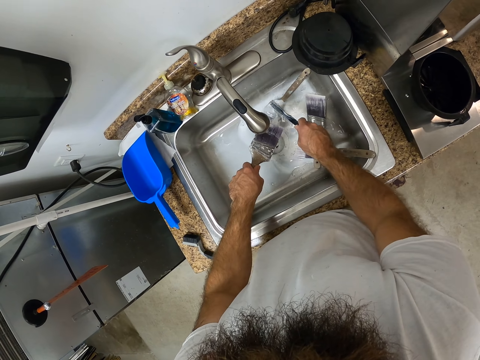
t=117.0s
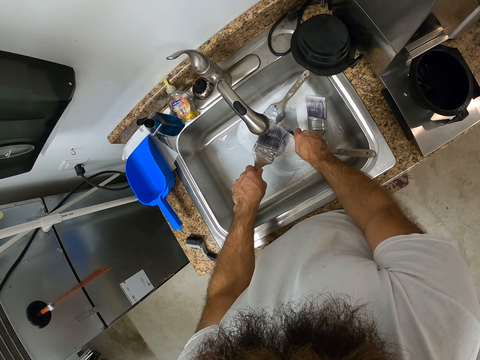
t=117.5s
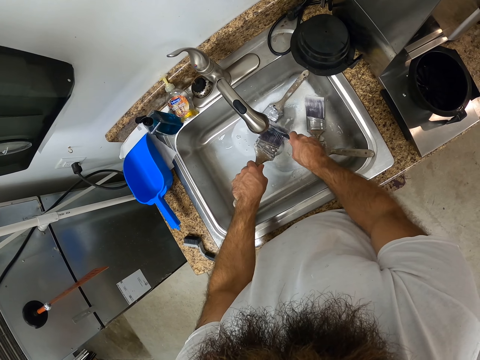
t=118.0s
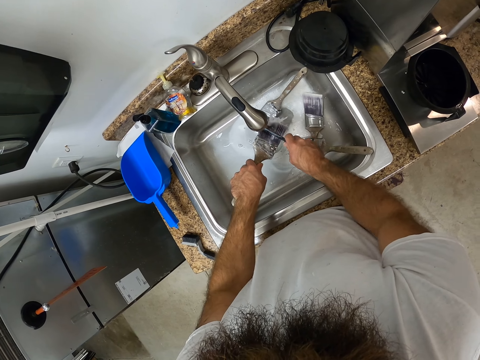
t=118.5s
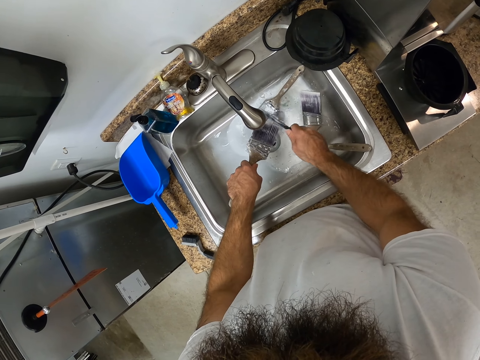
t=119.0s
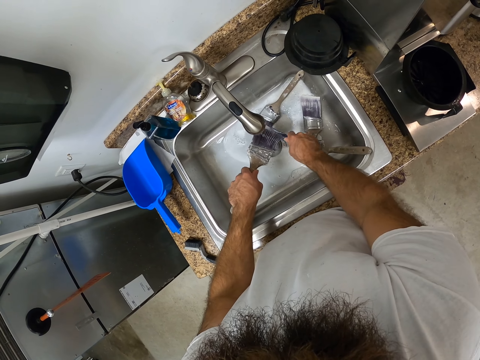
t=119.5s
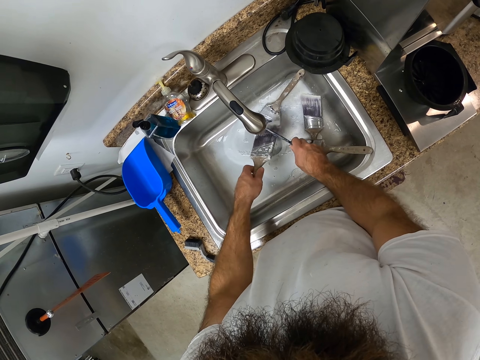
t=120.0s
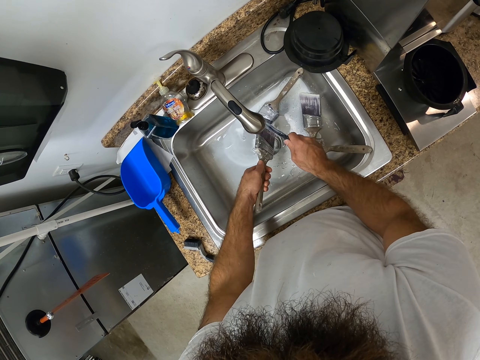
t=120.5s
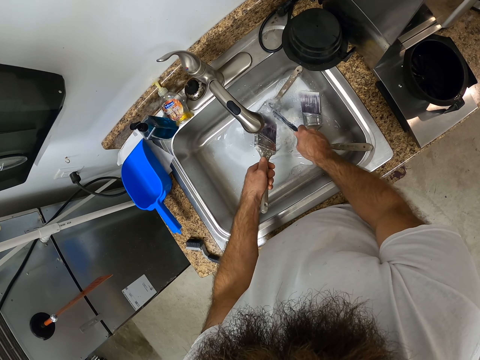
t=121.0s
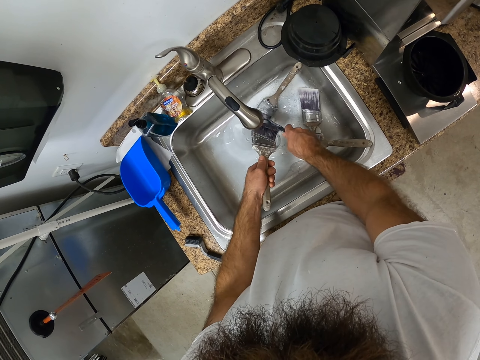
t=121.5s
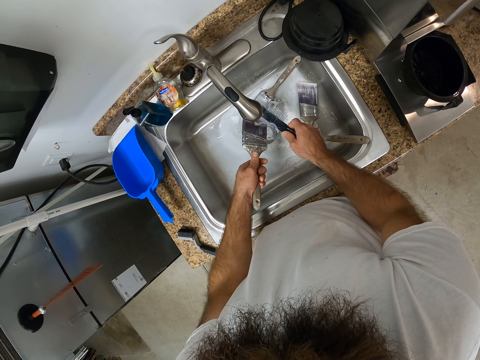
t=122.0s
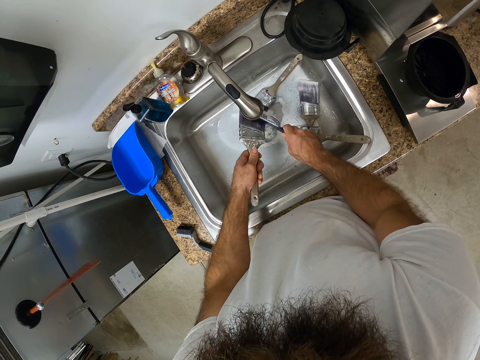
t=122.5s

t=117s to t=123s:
The camera wearer combs the paint brush under the kitchen tap with the comb in his right hand. He cleans the paint brush with the club.

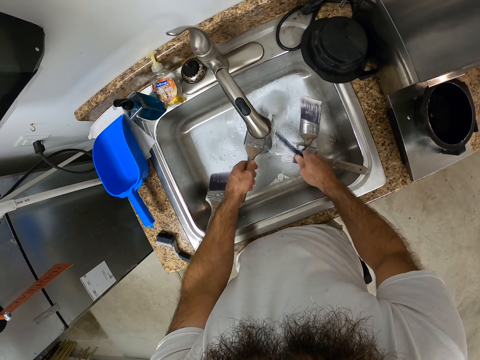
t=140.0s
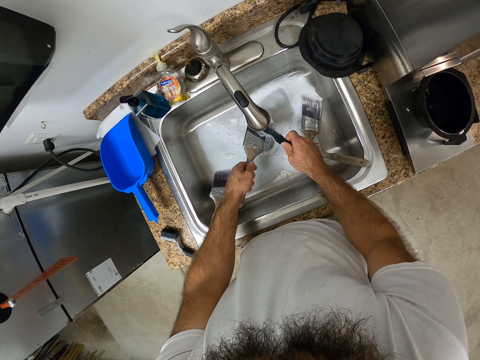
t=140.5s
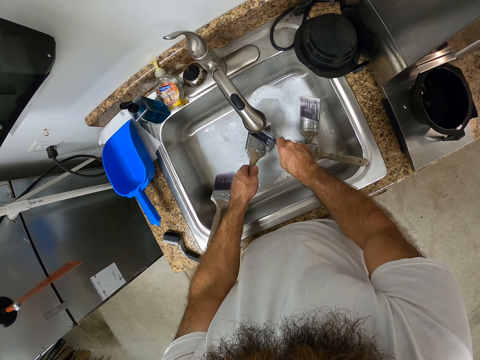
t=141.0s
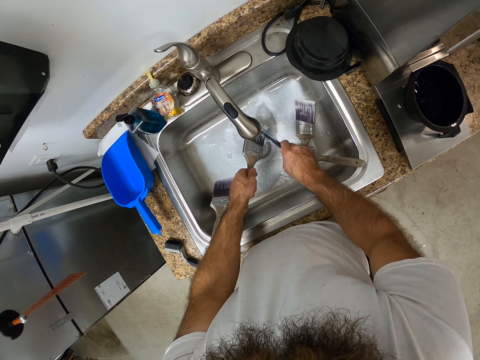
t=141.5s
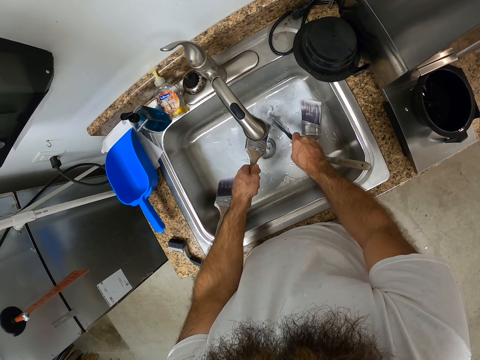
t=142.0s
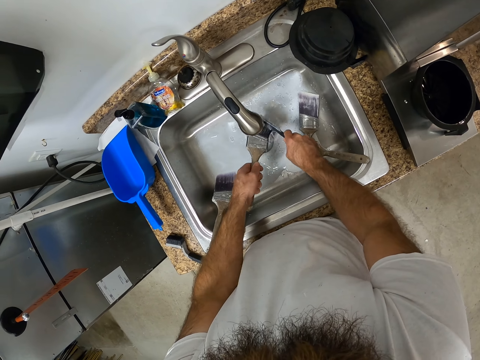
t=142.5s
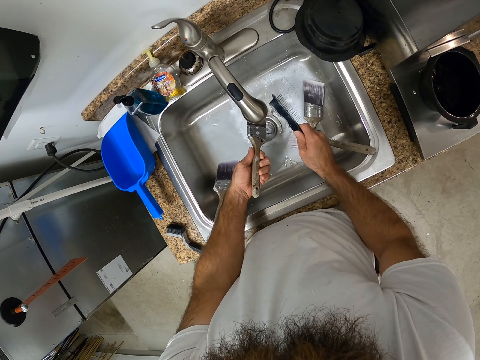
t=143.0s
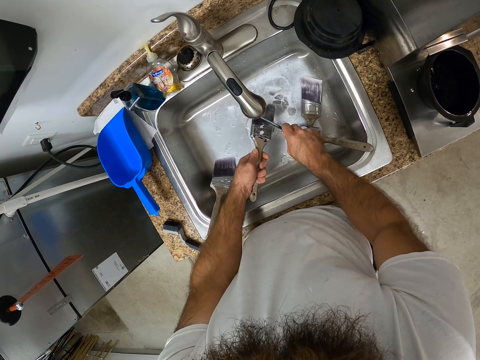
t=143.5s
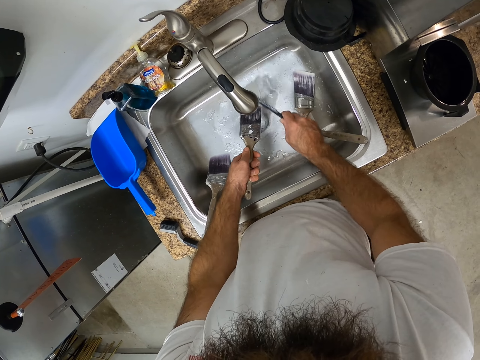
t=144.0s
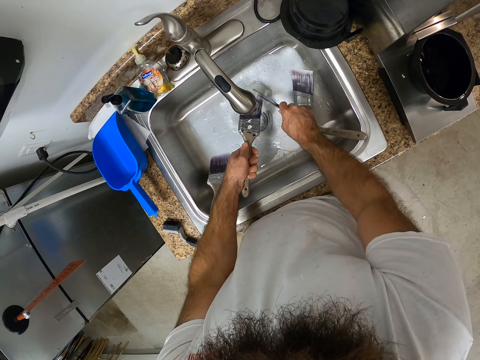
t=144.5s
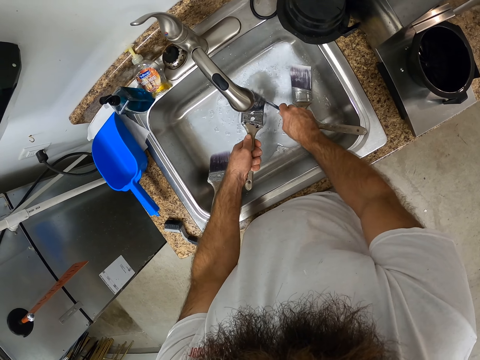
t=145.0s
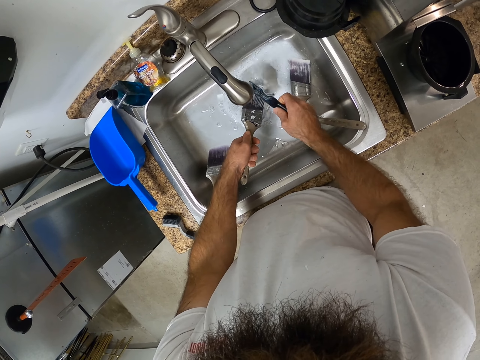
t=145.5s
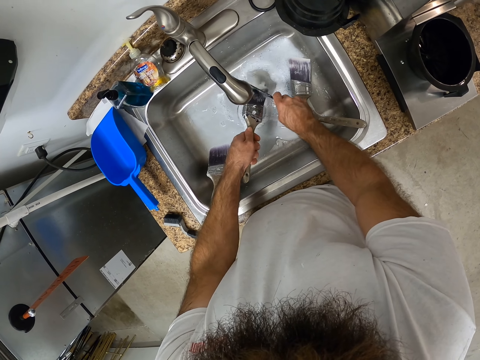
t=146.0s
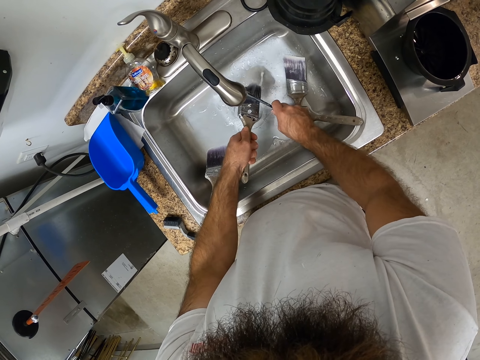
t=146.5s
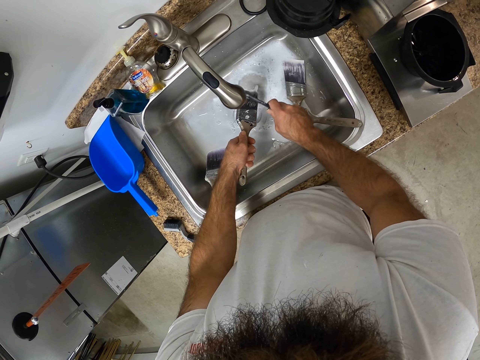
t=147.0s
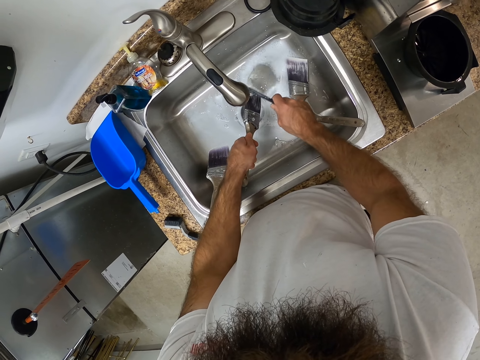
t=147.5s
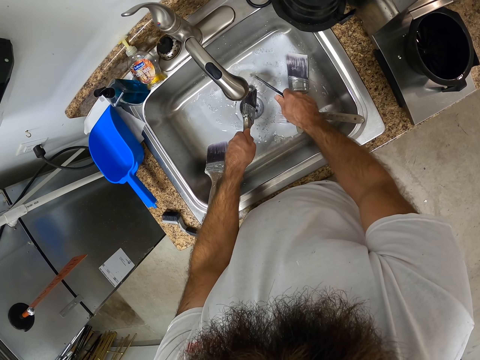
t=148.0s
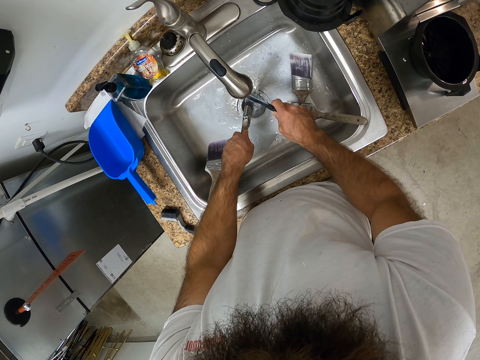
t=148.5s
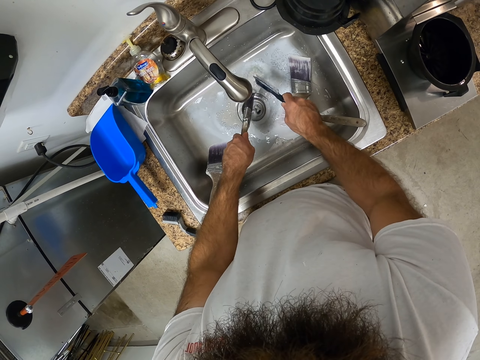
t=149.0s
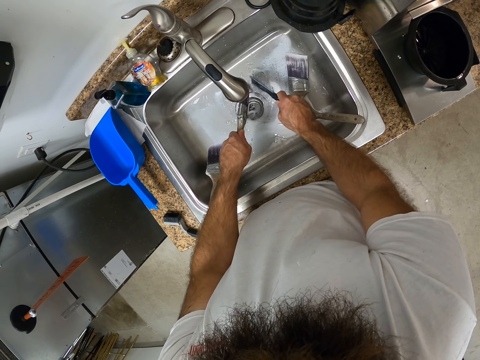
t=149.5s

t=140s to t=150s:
The camera wearer picks the comb in the sink with his right hand. He combs the paint brush under the kitchen tap with the comb in his right hand. He combs the toe.

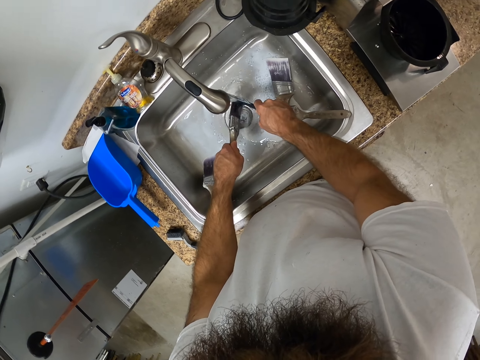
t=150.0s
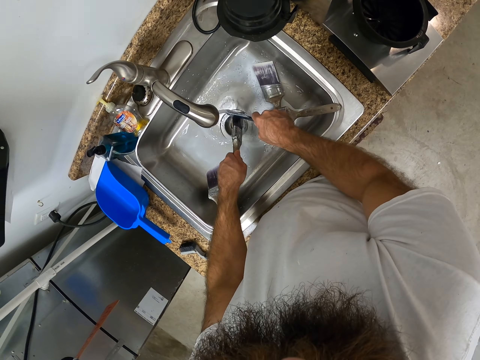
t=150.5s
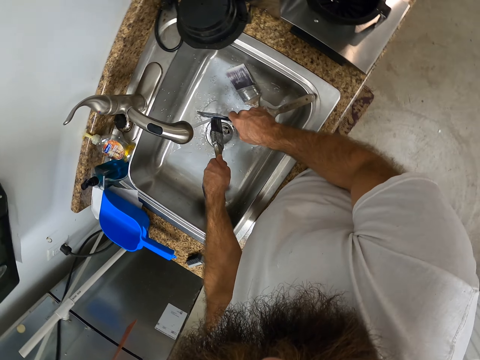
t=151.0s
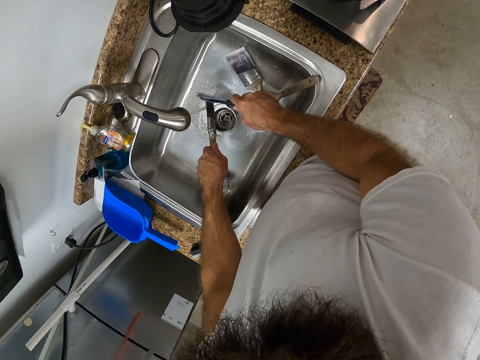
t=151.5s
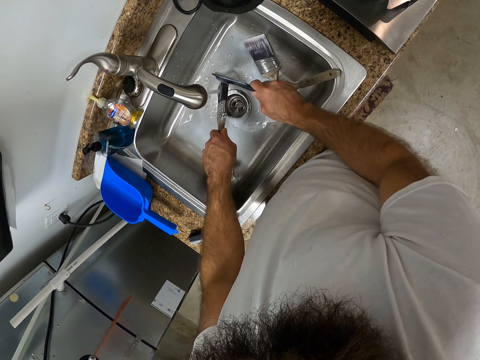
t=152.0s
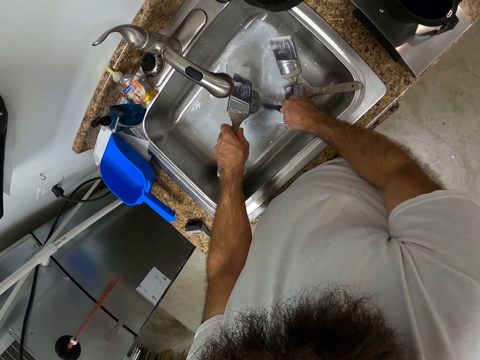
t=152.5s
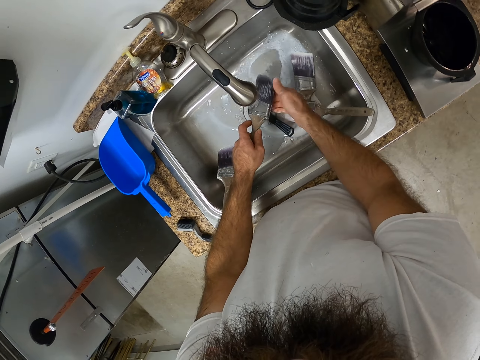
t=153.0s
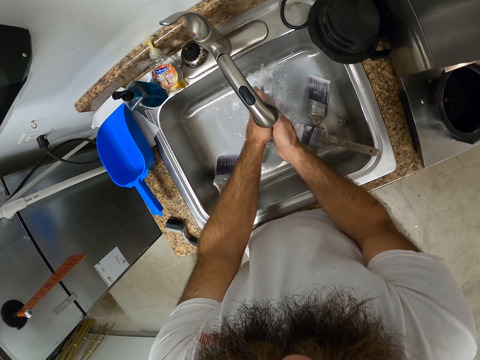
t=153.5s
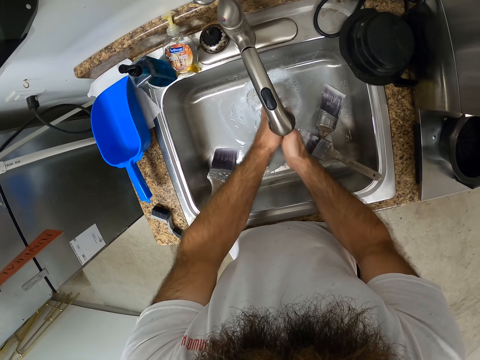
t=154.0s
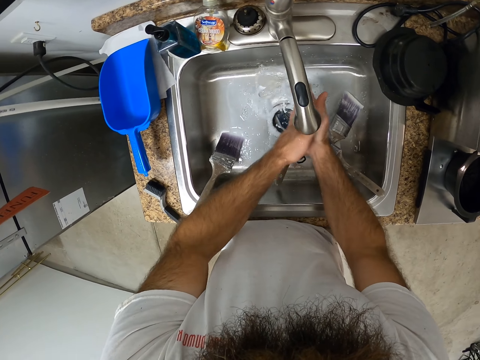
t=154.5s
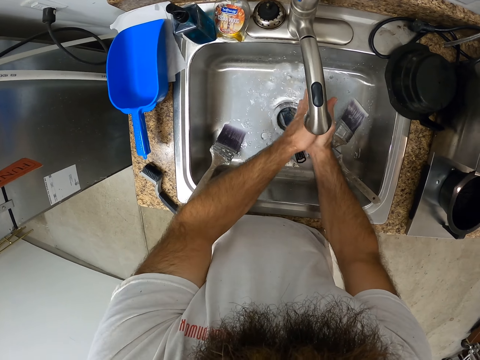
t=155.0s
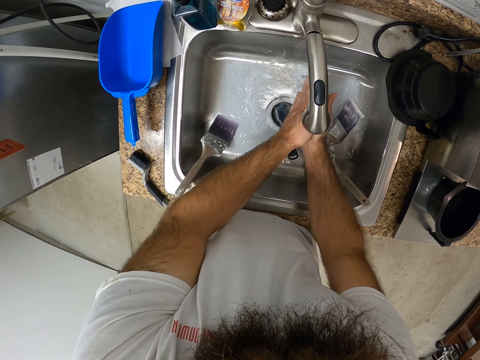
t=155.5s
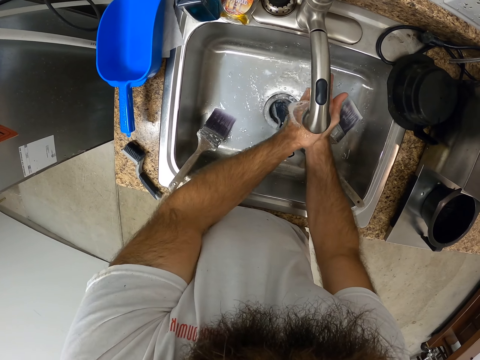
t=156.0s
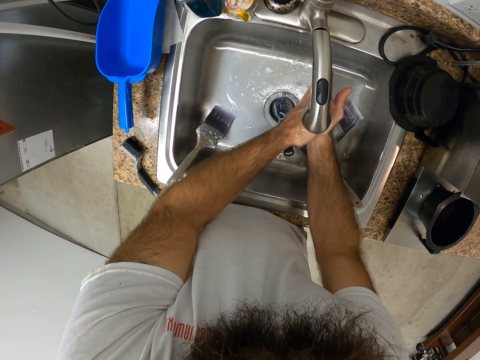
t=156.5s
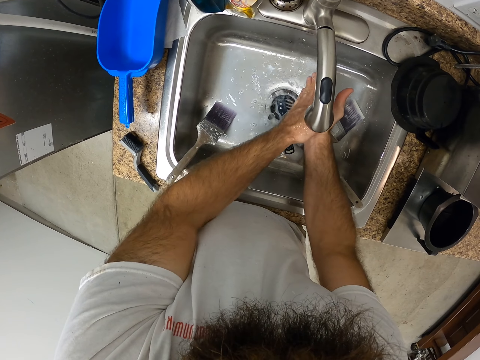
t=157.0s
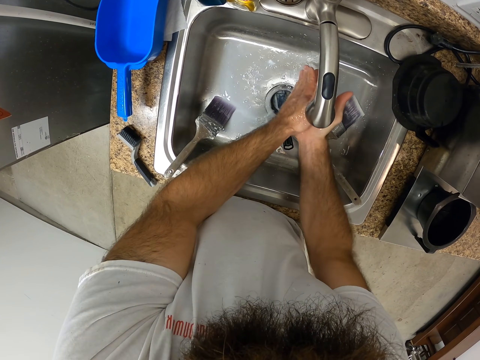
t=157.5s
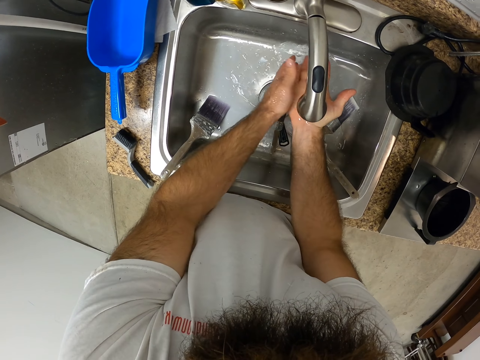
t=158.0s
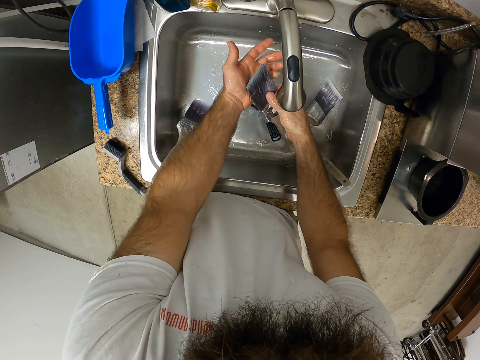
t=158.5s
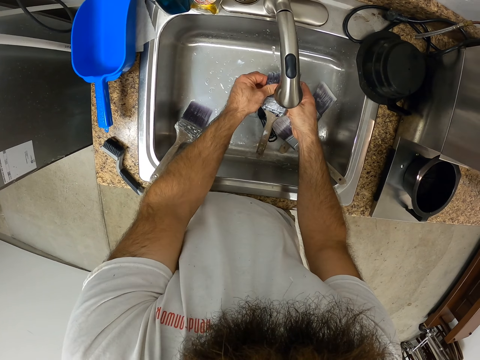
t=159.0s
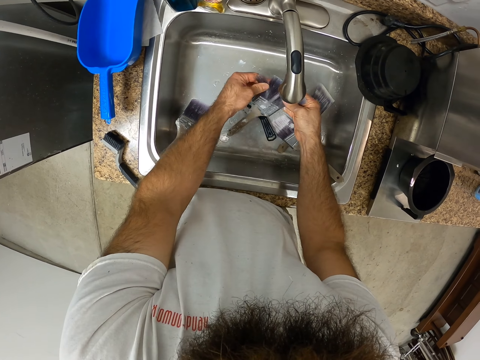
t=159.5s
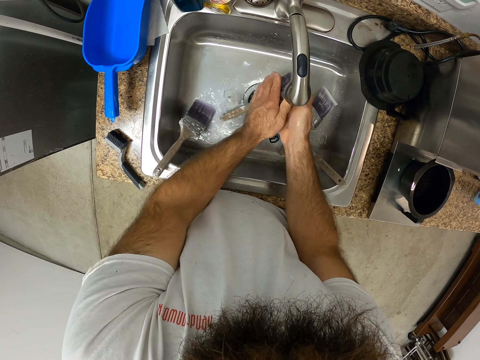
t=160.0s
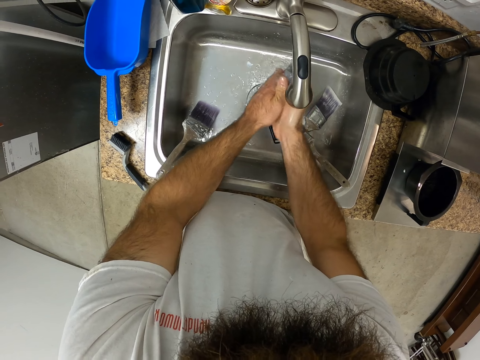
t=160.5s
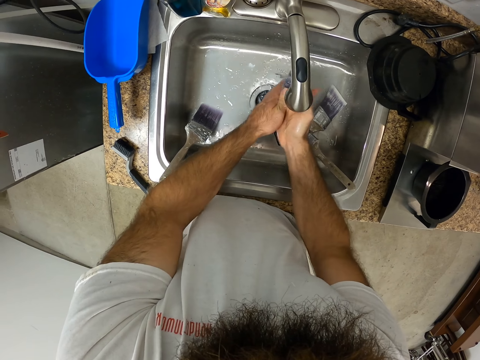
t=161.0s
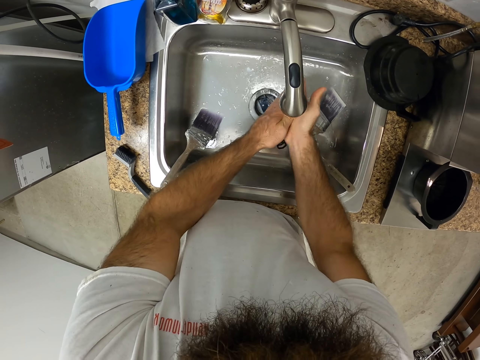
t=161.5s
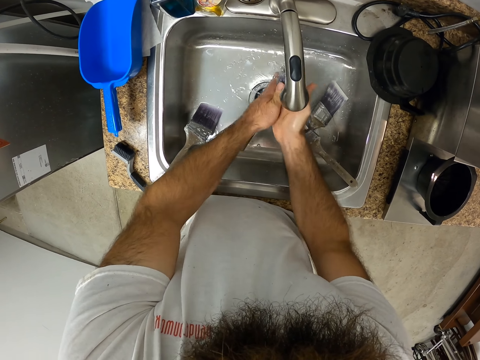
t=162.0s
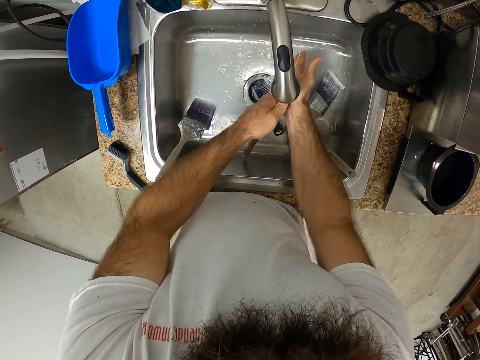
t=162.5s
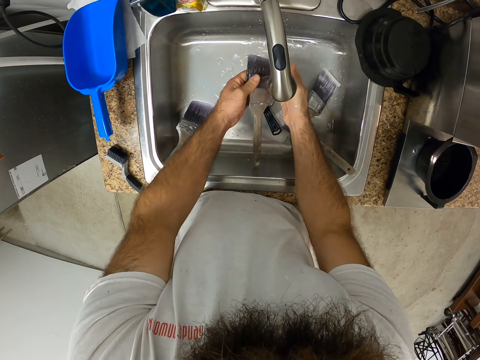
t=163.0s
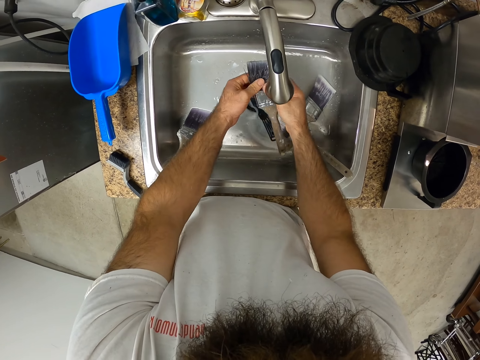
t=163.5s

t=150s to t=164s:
The camera wearer drops the comb in the sink with his right hand. He rinses the paint brush under the kitchen tap with both hands. He spreads the toe with both hands.
